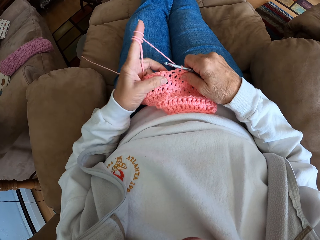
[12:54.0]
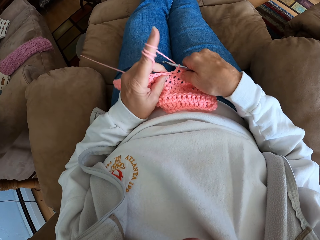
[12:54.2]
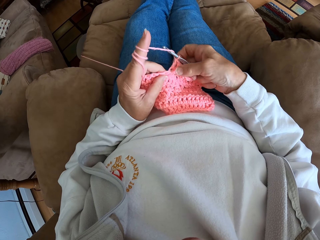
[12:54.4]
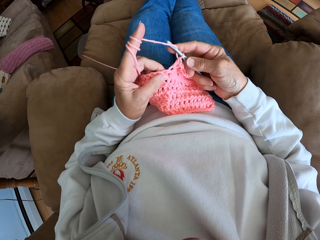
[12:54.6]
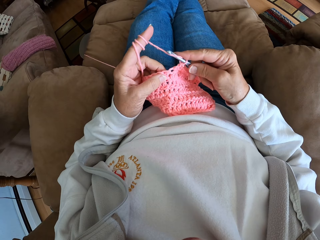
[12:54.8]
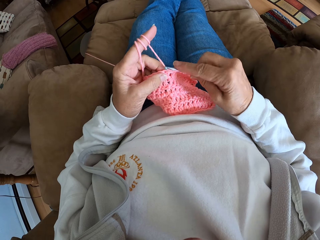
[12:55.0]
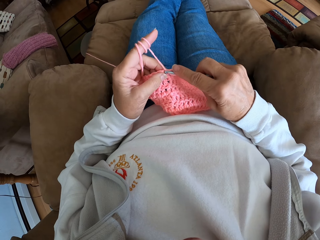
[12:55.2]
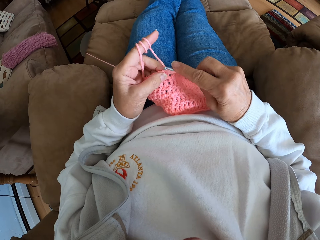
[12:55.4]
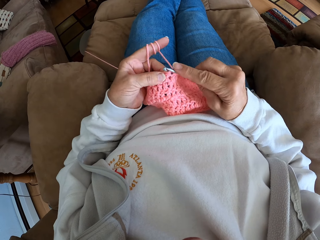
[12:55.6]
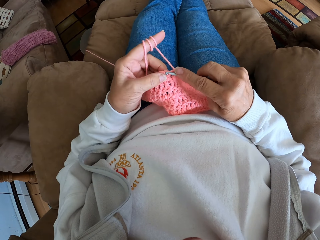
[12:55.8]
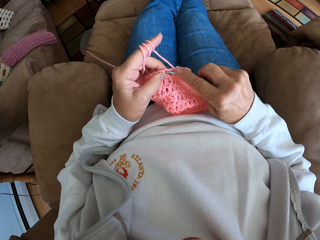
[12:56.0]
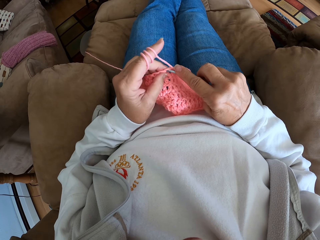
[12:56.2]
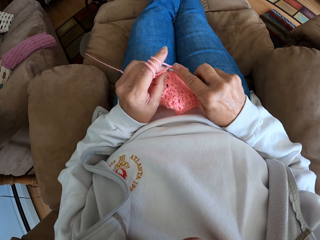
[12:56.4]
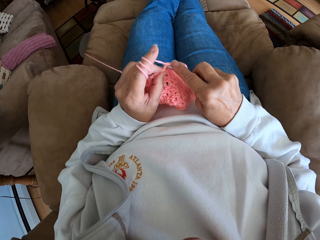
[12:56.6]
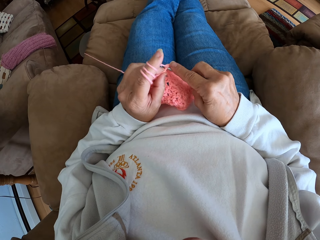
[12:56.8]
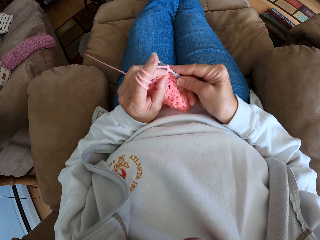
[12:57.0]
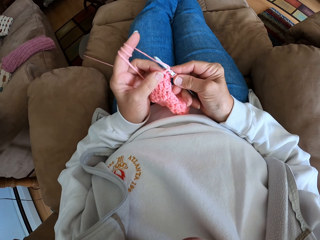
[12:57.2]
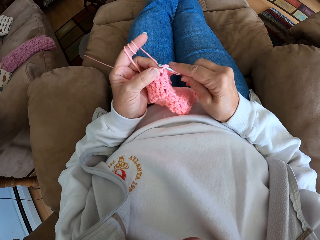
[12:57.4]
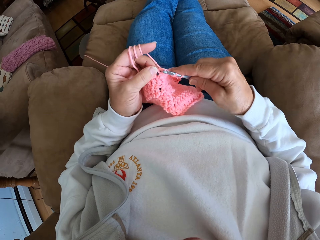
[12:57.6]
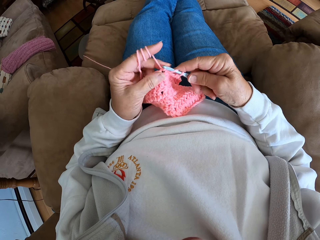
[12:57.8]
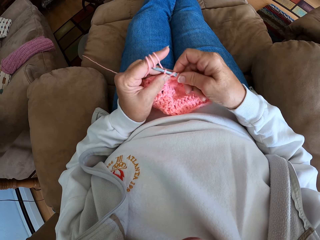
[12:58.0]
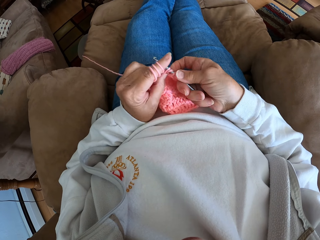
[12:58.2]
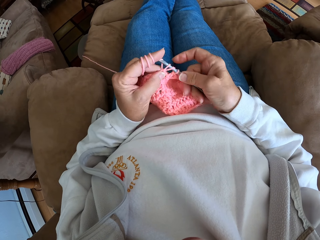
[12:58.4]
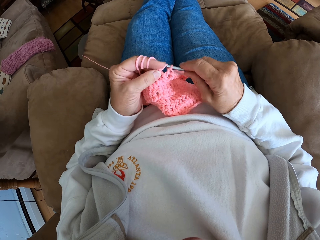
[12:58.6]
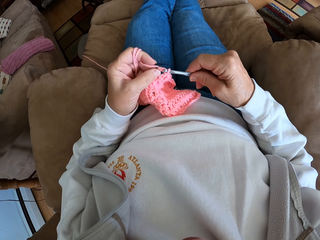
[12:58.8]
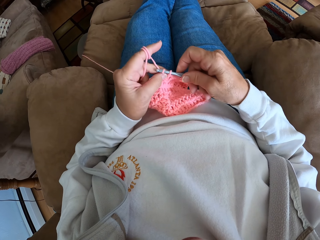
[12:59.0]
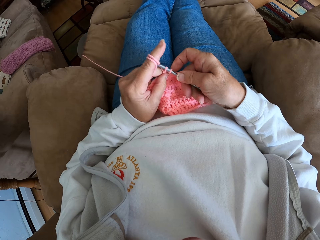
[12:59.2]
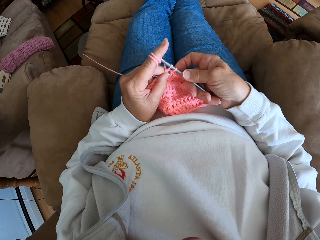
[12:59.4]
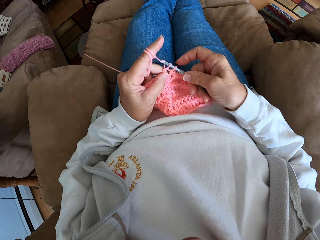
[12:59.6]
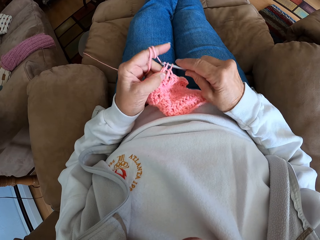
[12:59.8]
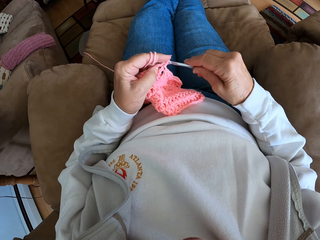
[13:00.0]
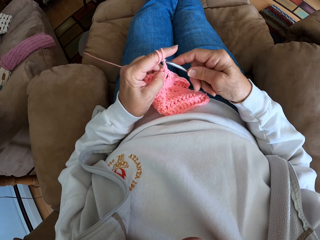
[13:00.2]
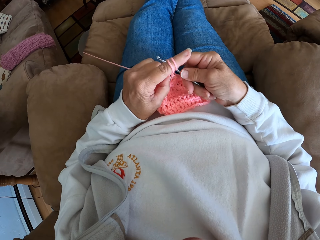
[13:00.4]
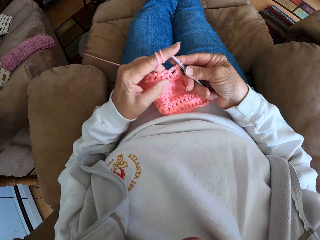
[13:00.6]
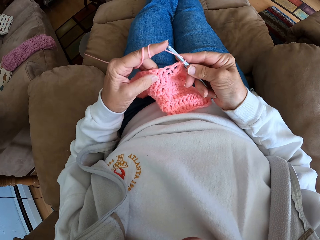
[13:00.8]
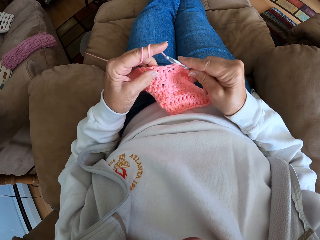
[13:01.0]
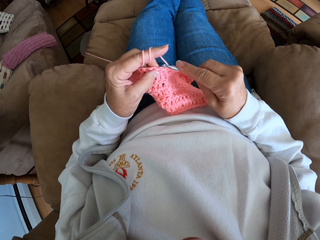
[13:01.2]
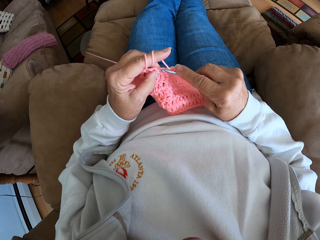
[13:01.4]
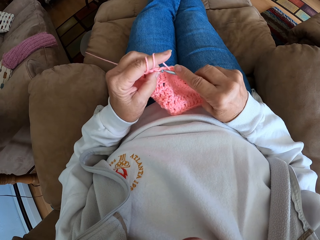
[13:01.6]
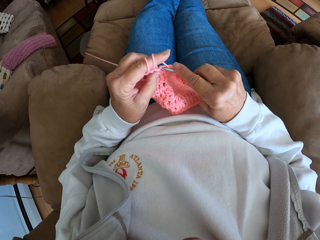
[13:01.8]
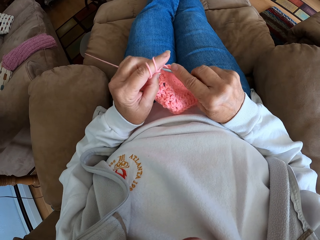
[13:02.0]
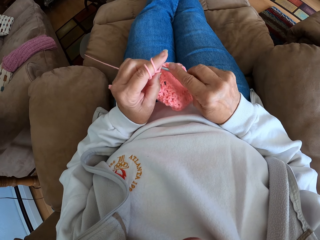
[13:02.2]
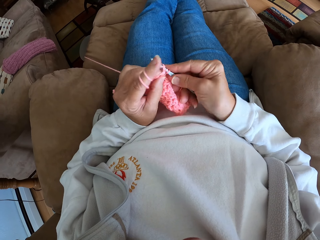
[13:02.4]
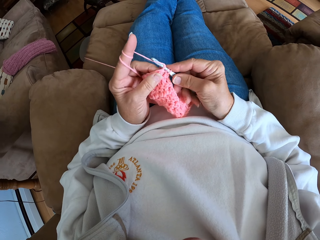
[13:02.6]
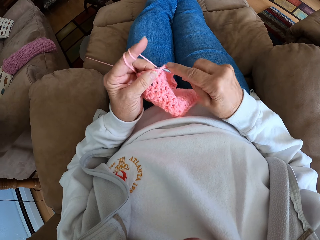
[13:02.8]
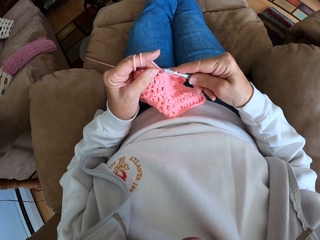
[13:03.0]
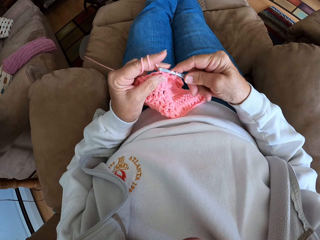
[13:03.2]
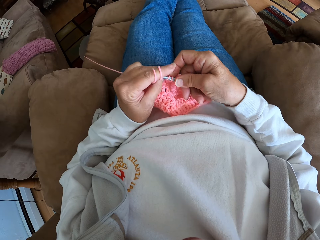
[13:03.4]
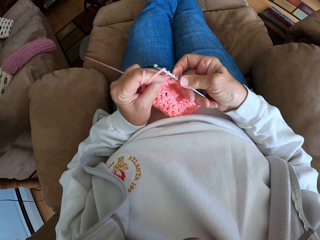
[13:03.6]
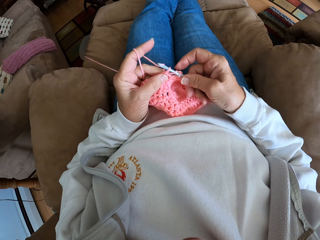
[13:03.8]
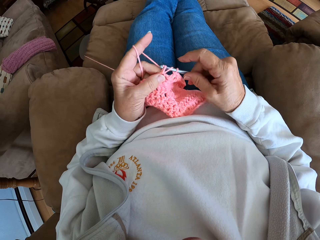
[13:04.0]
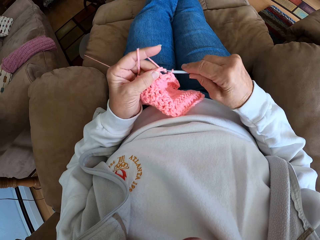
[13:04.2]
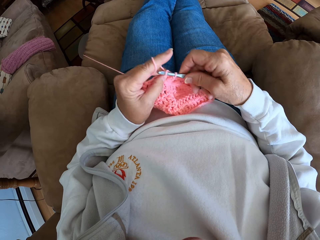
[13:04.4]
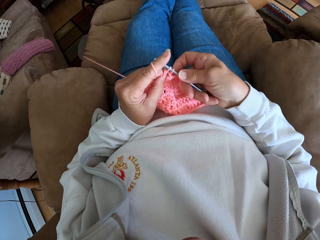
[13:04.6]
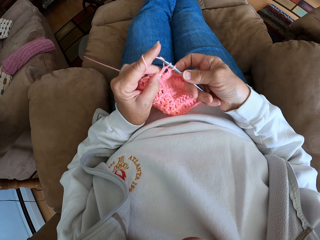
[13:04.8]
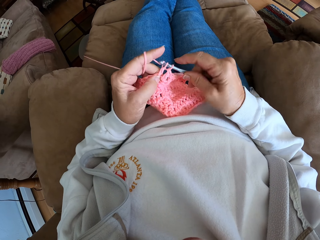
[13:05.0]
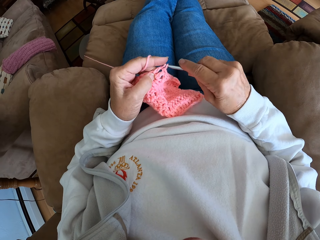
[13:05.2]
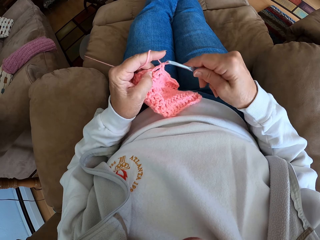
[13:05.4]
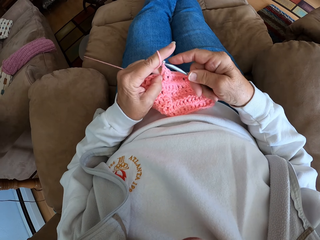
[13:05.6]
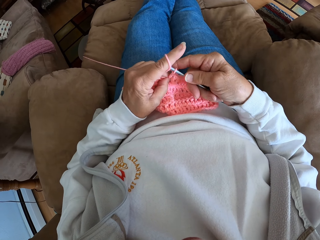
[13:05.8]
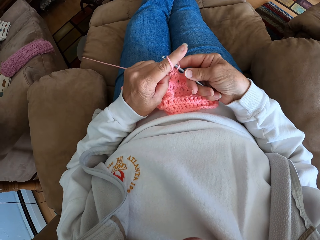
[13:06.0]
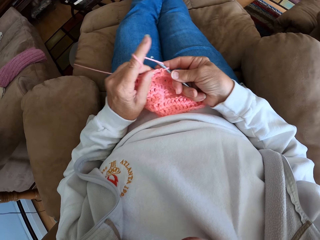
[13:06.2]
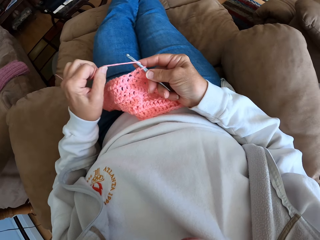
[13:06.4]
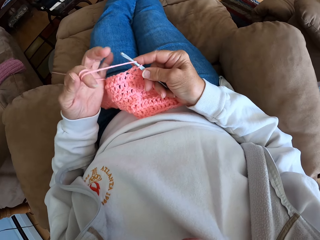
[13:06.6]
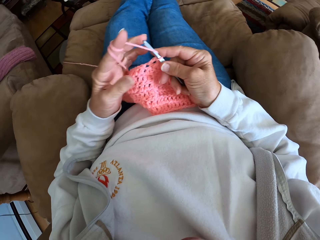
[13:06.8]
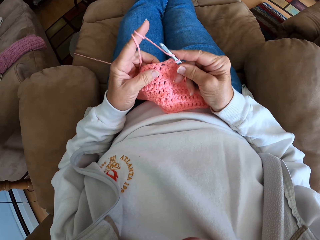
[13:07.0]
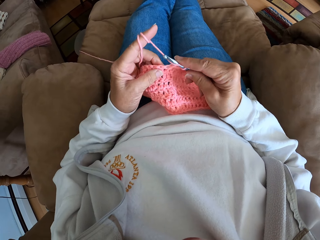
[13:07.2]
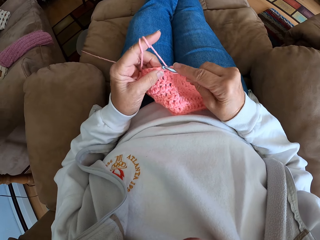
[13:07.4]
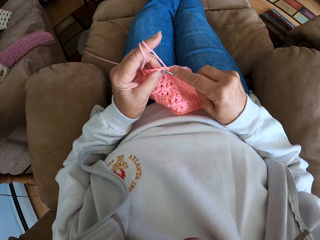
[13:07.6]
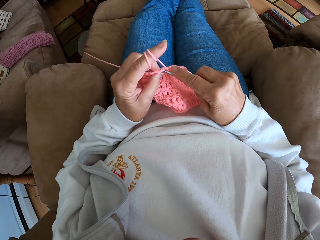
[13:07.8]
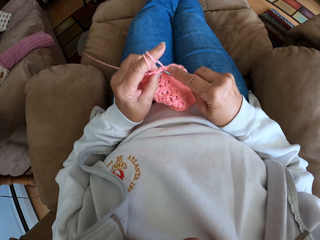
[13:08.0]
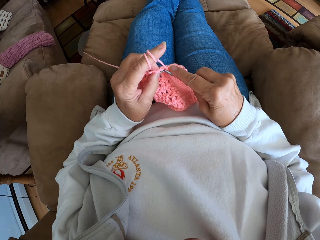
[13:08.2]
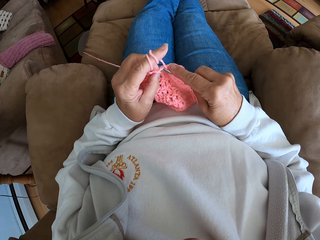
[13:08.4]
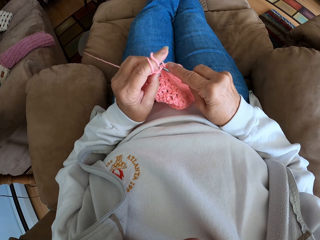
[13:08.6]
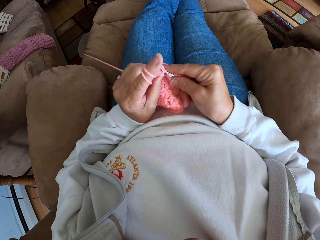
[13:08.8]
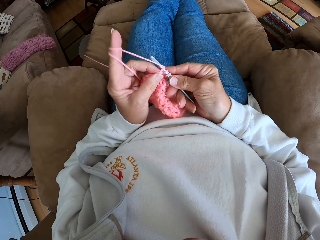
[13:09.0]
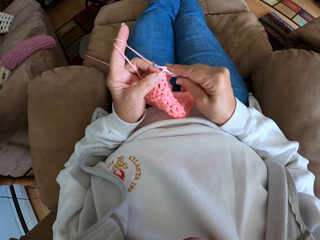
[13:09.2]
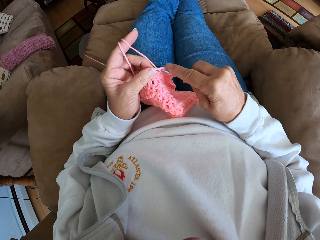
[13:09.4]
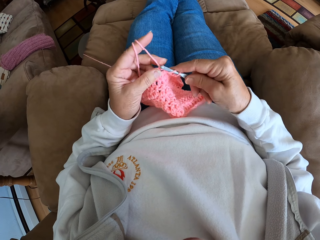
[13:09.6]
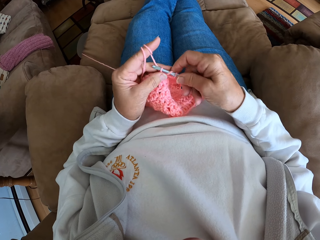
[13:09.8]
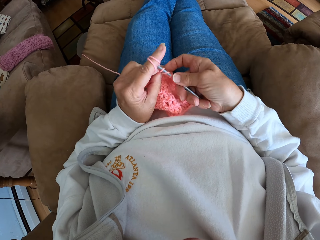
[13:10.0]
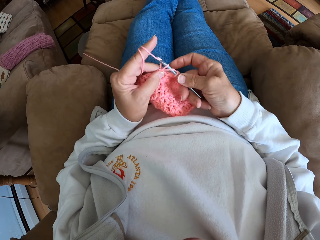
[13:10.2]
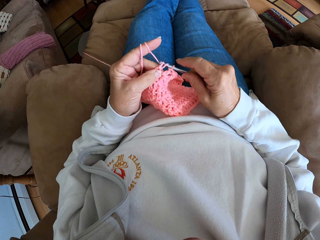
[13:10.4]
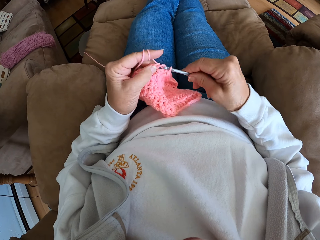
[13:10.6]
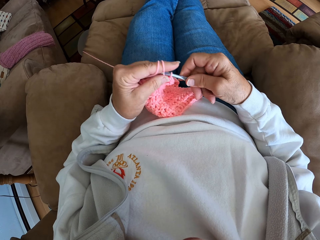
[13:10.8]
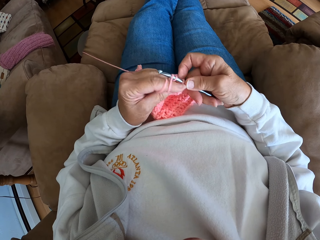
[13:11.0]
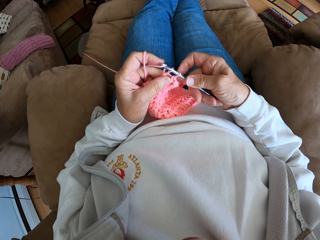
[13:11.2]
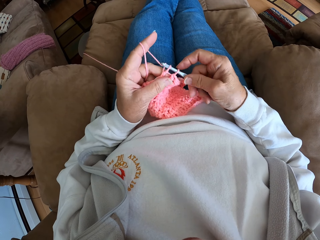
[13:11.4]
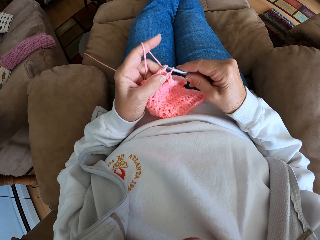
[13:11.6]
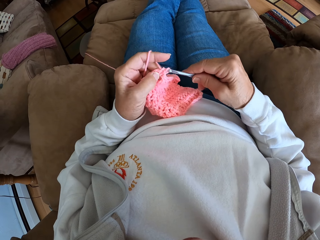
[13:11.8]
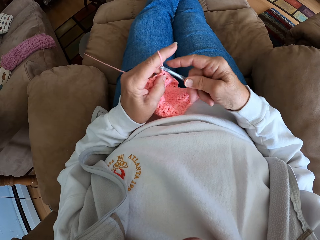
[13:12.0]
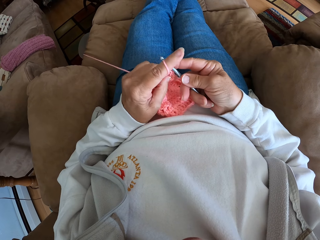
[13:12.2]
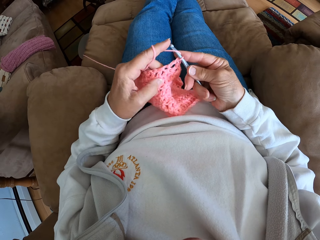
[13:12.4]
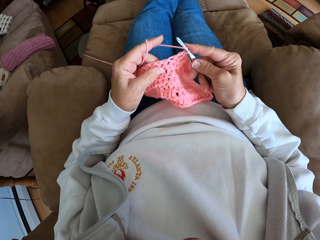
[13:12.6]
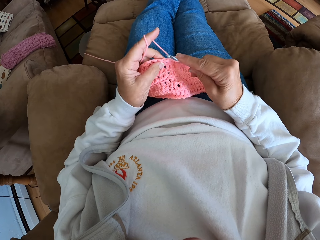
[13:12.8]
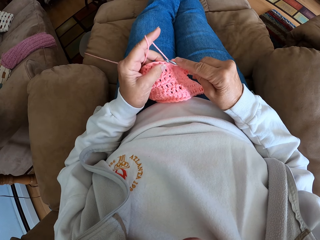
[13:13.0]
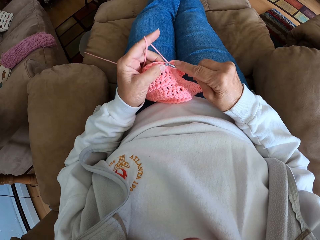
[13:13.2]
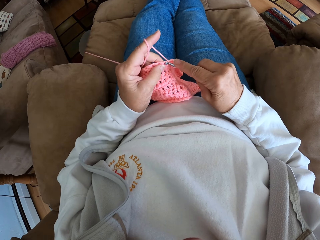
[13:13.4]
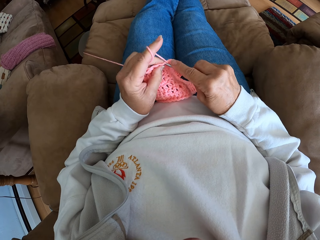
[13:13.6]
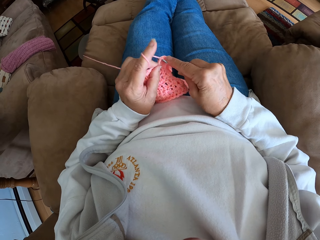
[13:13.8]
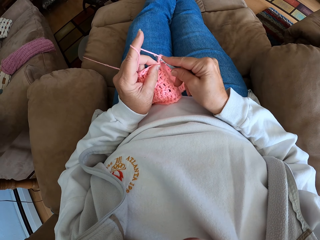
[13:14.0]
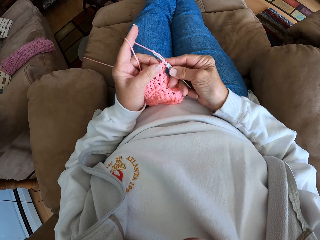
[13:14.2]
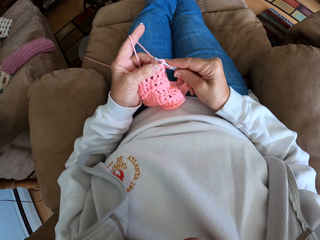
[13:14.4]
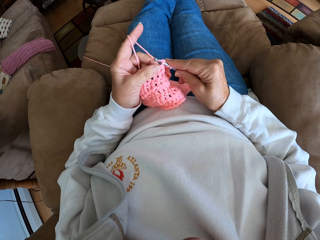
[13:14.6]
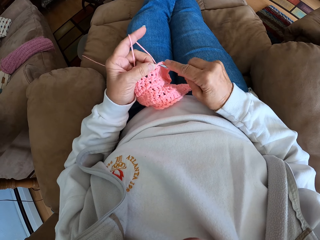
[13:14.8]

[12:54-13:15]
The camera wearer stares at the cloth. She knits the cloth with a crochet hook. She stares at the cloth. She knits the cloth with a crochet hook. She holds the yarn in place. She adjusts the yarn with her left hand. She knits the cloth with a crochet hook.
